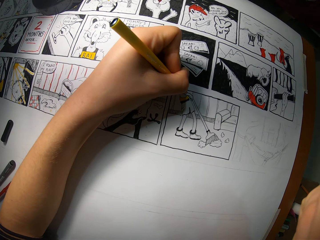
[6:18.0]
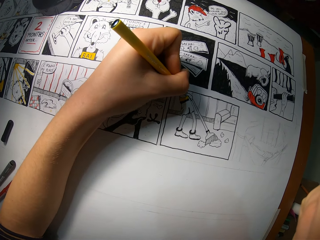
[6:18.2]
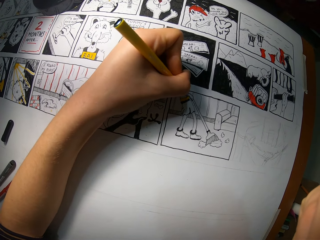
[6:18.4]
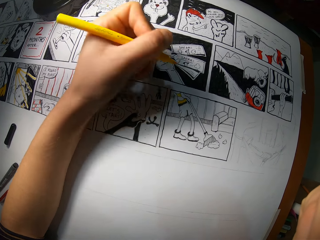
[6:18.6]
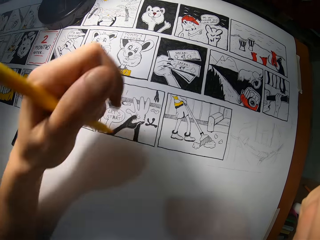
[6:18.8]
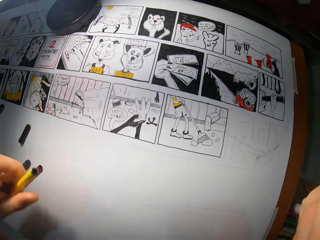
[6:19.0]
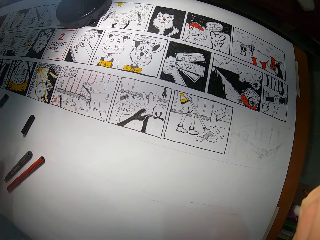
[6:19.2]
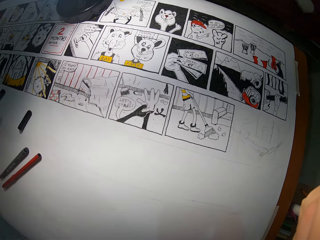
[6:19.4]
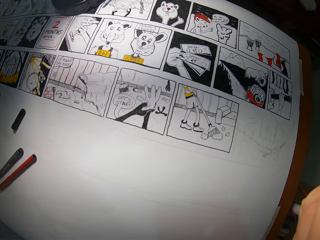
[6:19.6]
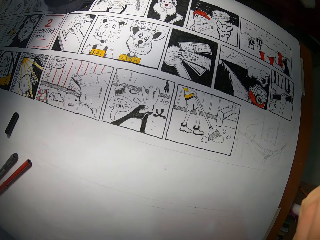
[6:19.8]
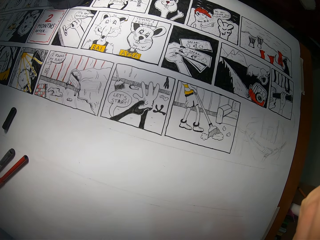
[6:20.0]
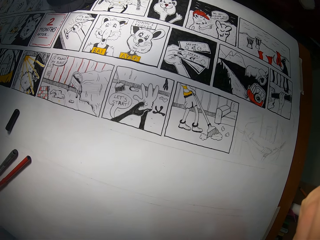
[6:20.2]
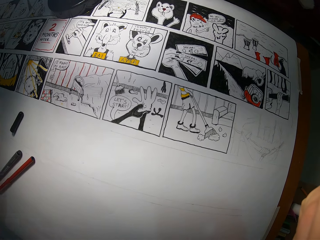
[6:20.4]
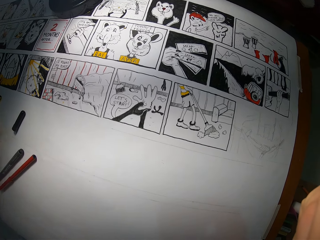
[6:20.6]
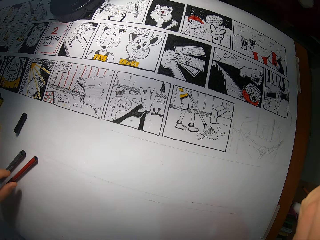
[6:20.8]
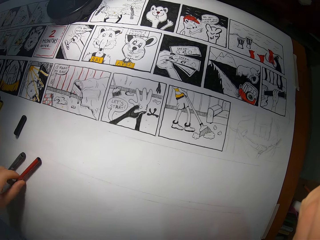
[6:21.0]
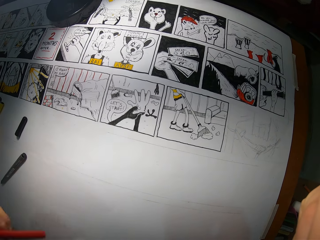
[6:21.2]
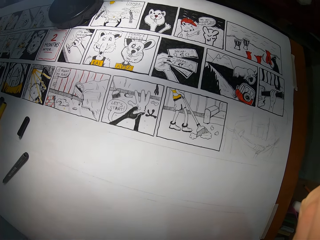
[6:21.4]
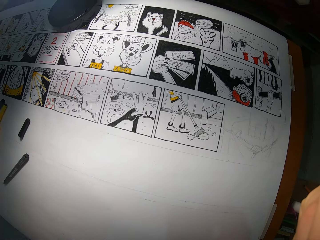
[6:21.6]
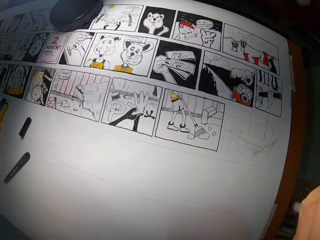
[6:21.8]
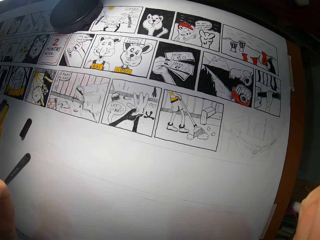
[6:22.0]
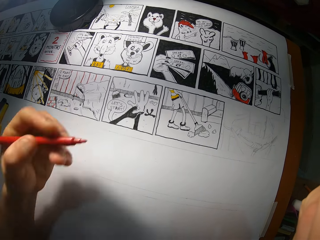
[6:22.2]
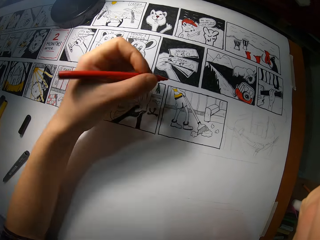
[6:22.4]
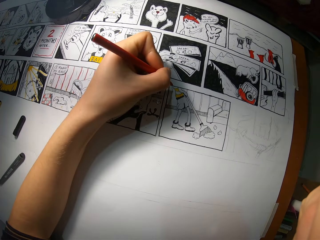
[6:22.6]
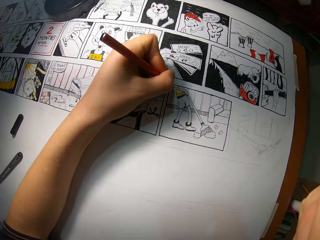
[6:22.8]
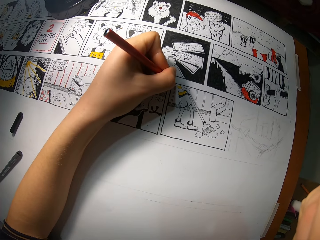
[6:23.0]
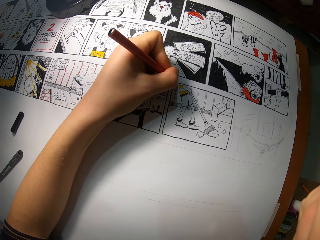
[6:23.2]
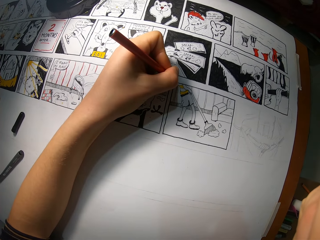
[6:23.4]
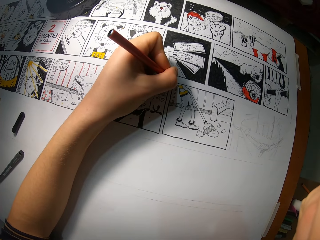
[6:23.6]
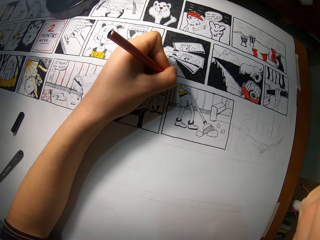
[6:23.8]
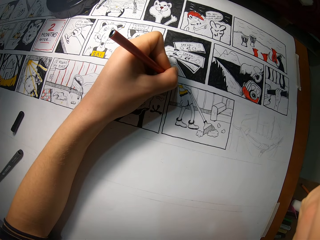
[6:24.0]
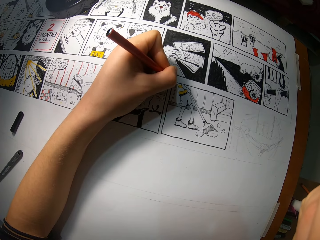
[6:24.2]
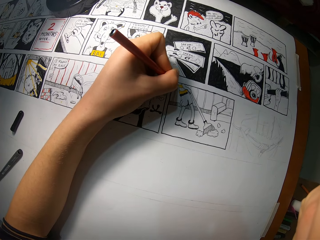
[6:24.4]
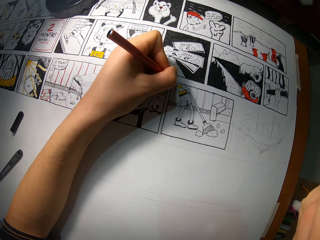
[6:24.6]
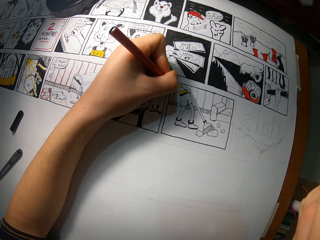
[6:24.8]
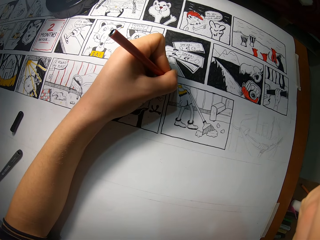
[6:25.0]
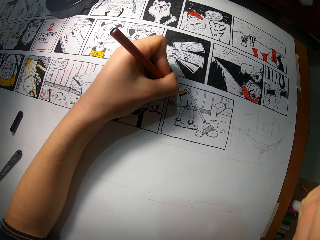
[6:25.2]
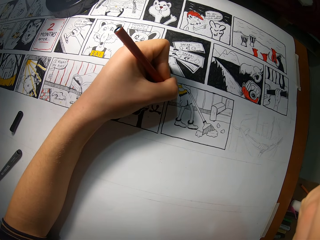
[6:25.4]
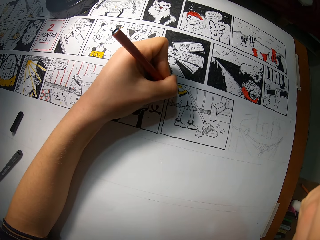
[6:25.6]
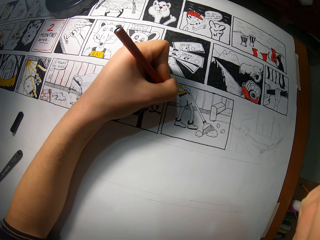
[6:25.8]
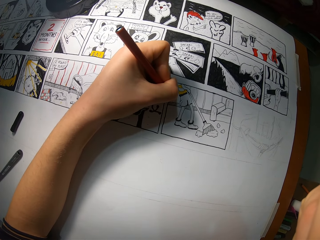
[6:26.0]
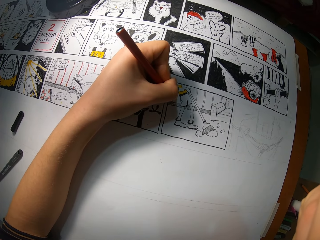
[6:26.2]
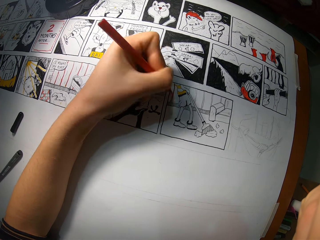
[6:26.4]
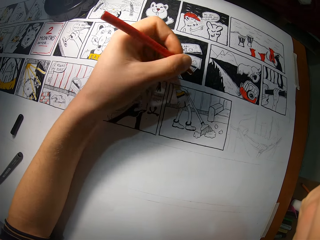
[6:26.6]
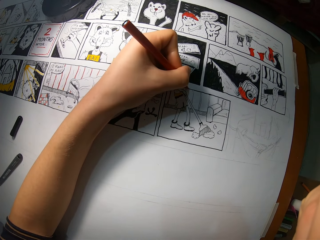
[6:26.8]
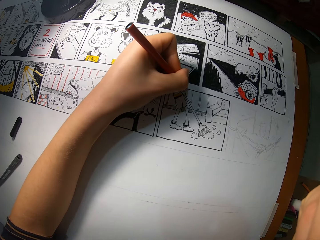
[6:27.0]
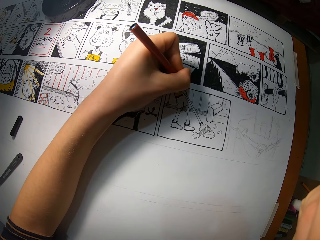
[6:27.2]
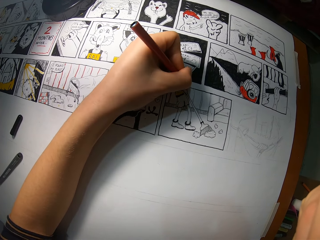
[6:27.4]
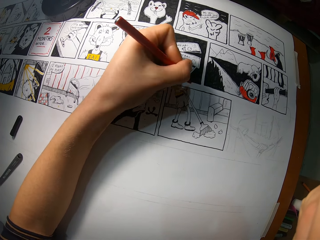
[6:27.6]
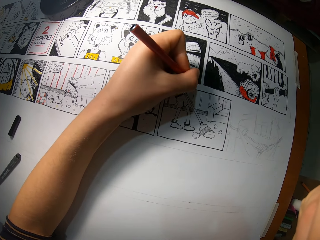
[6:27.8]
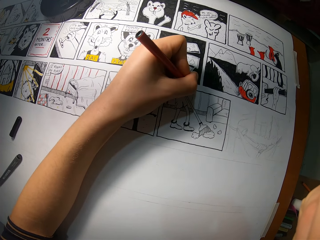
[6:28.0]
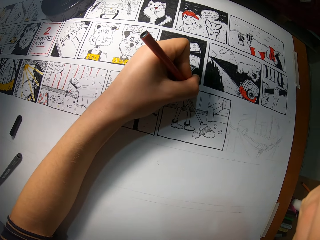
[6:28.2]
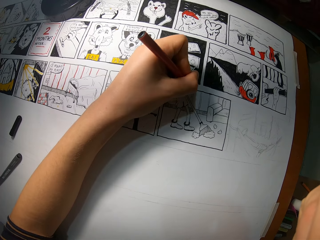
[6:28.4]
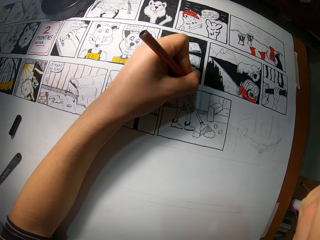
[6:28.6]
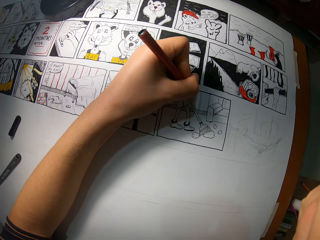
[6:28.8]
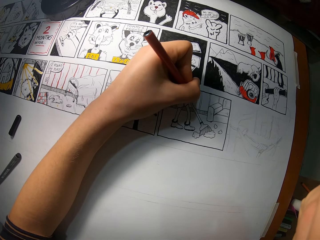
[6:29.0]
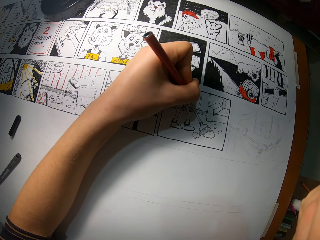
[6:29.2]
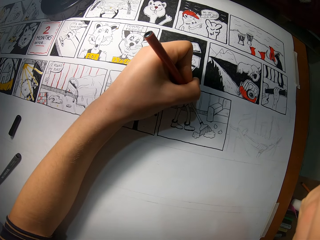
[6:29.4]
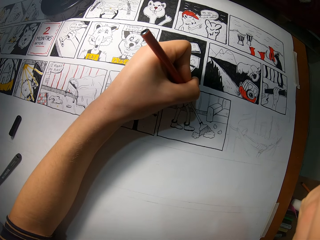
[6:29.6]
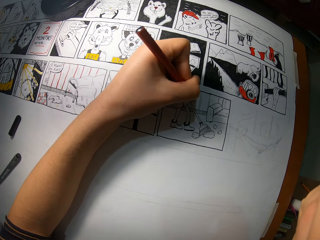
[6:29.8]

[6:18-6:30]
The camera wearer lifts up the hand. He drops the color marker on the table with his left hand. He picks up the color marker on the table with his left hand. He draws on the paper with the color marker in his left hand.

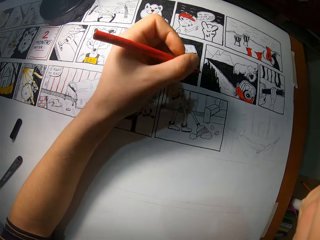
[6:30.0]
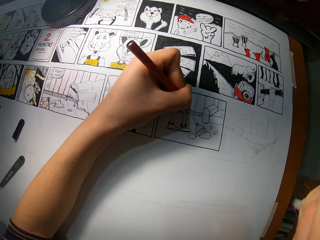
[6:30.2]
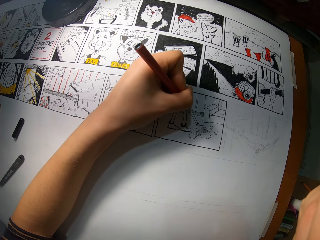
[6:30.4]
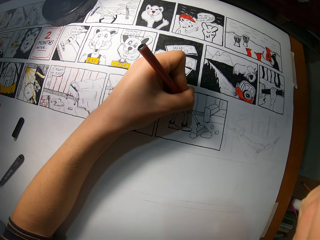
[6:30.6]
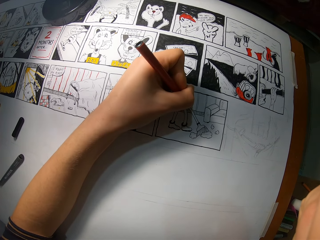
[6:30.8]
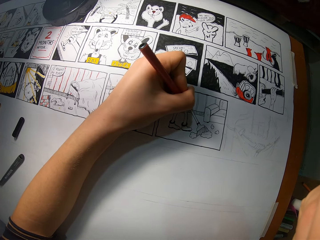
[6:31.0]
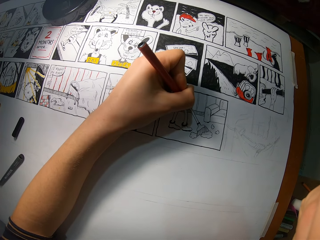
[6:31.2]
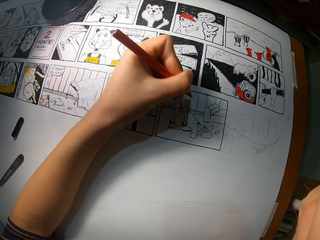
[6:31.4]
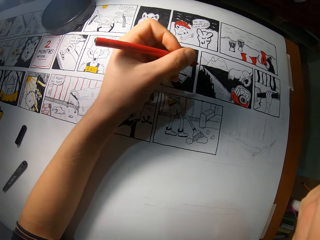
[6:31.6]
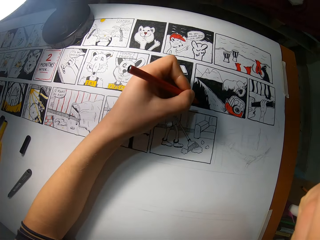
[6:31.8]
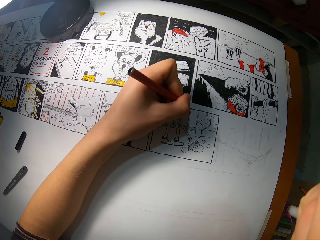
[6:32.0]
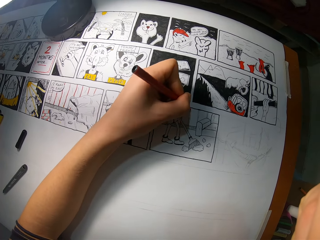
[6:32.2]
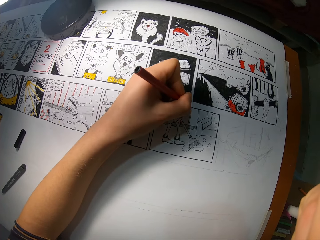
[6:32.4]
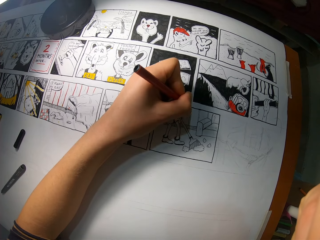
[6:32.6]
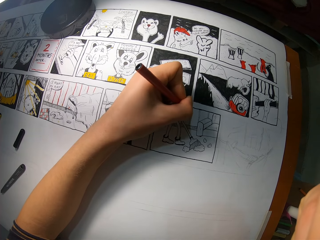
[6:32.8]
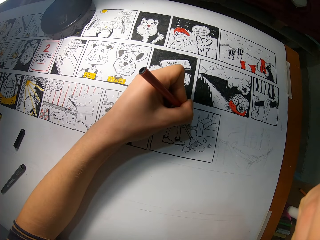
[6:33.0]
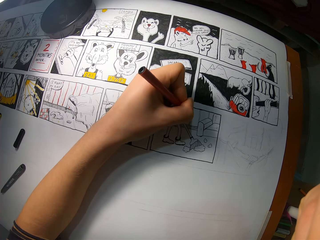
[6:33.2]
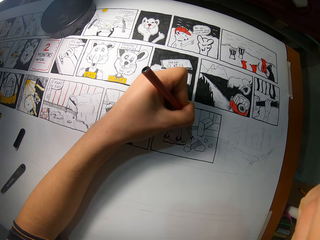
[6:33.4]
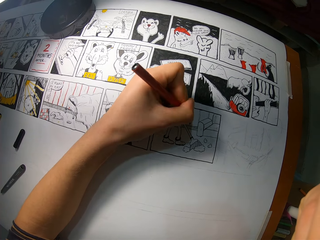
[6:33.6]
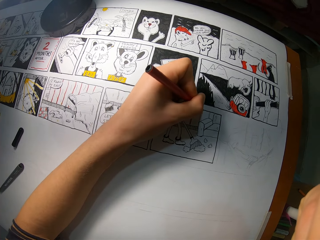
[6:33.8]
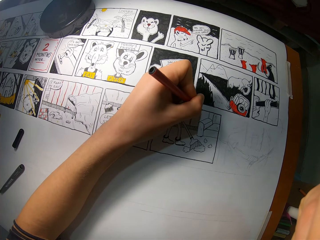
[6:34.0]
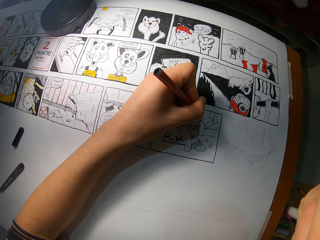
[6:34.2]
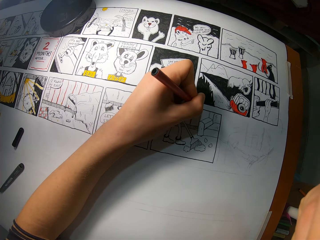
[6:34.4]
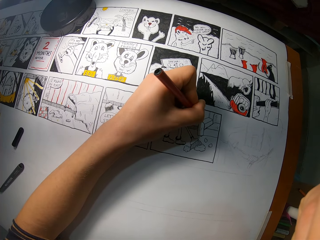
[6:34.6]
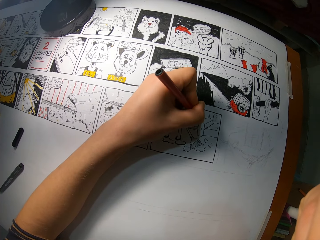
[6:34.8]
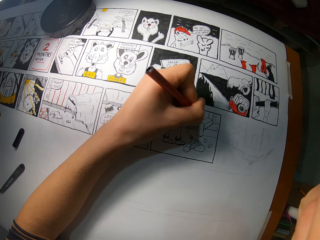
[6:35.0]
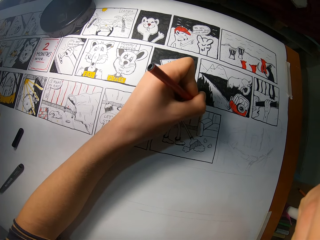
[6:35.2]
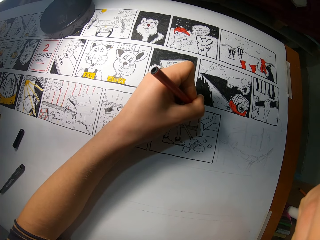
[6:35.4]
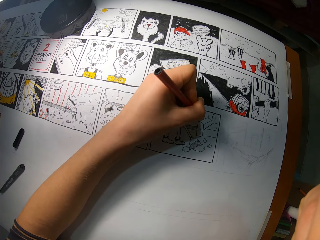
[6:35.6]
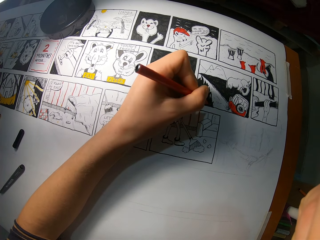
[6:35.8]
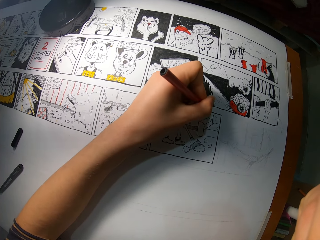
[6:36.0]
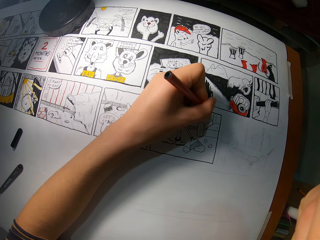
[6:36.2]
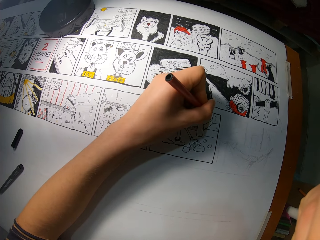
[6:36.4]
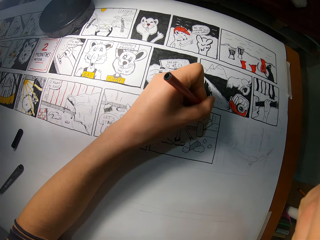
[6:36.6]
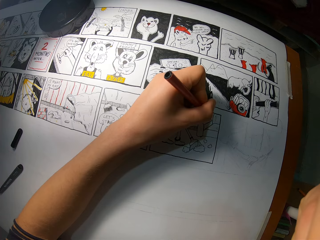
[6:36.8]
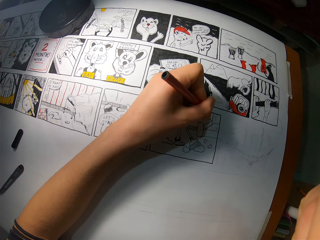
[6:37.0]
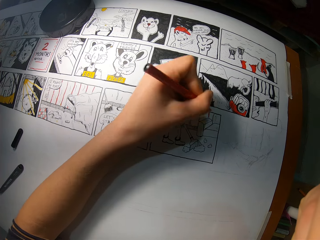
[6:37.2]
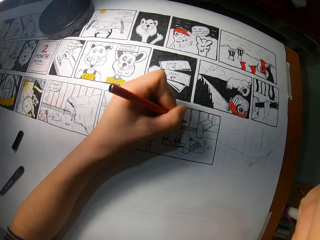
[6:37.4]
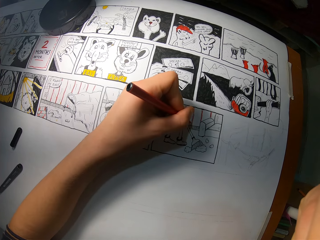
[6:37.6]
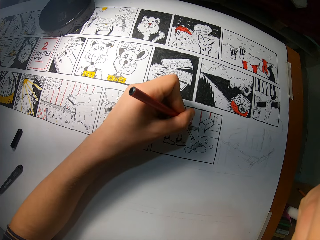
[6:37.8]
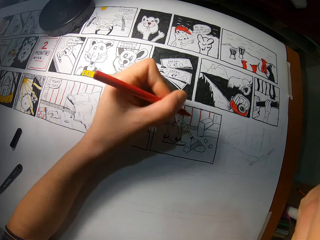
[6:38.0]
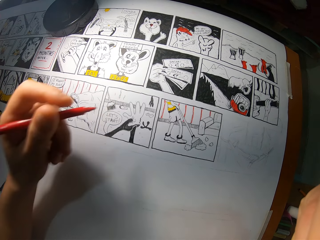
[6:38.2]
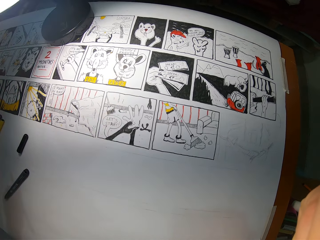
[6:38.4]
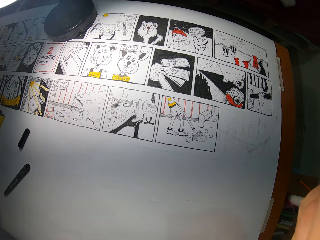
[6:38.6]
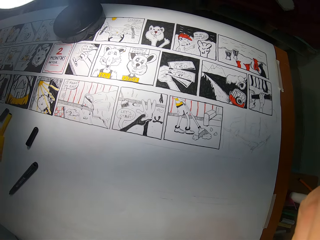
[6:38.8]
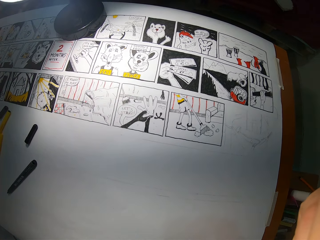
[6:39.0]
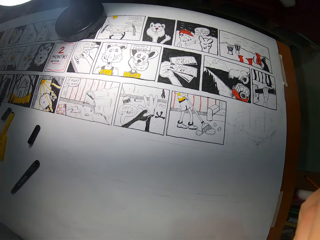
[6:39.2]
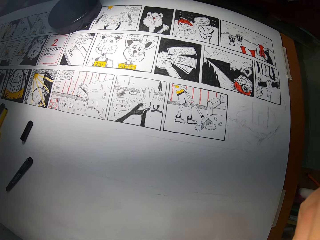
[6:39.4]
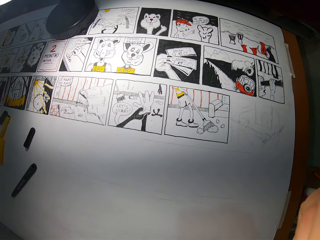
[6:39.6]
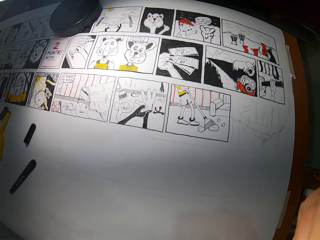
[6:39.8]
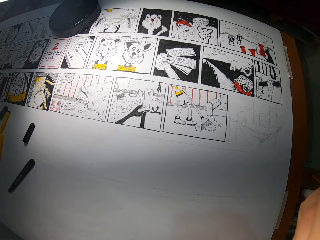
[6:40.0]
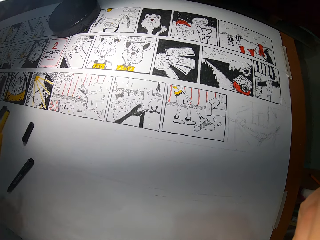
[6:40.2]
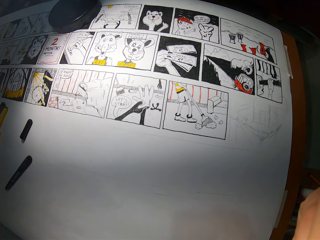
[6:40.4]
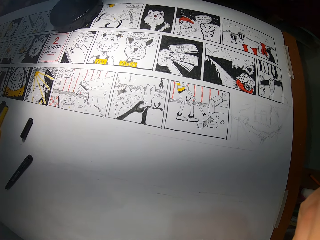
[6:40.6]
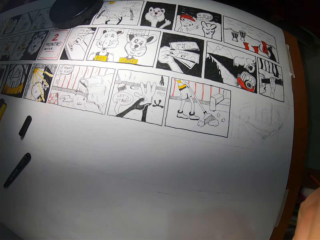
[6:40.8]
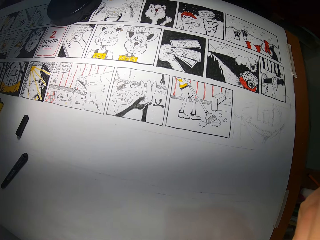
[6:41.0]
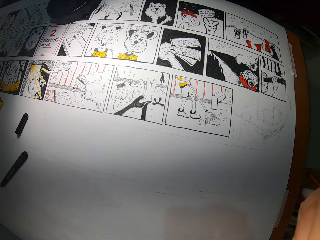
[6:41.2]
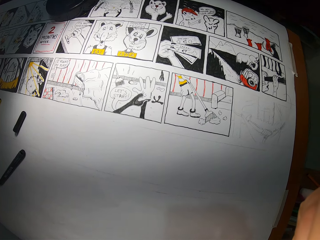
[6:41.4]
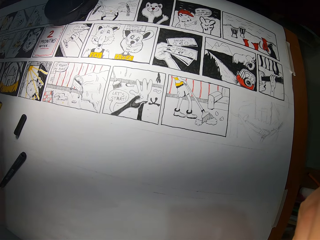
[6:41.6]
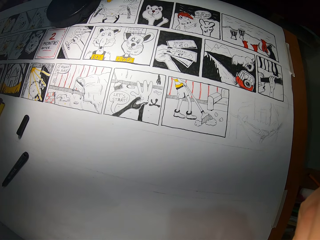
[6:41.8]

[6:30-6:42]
The camera wearer lifts up the hand.
